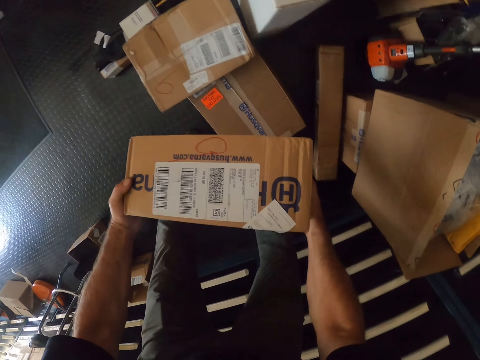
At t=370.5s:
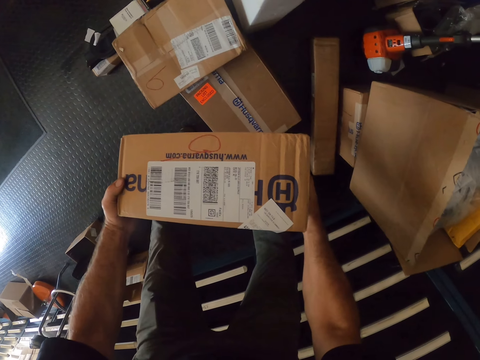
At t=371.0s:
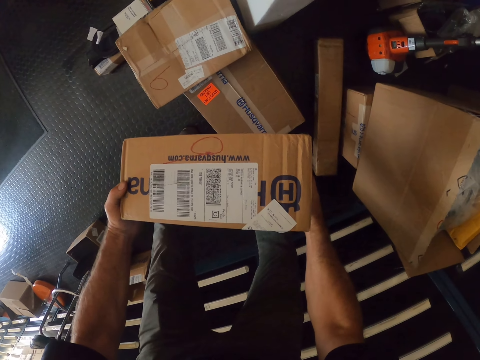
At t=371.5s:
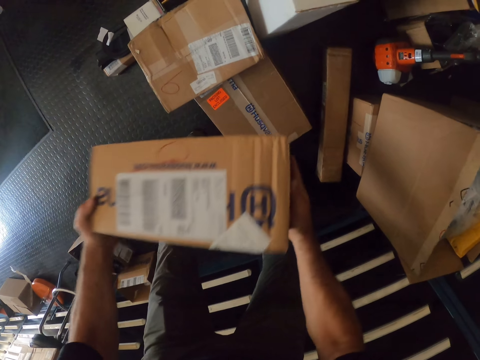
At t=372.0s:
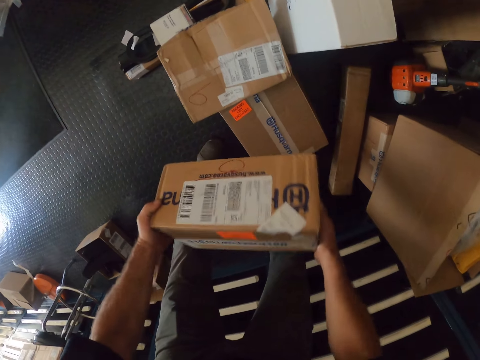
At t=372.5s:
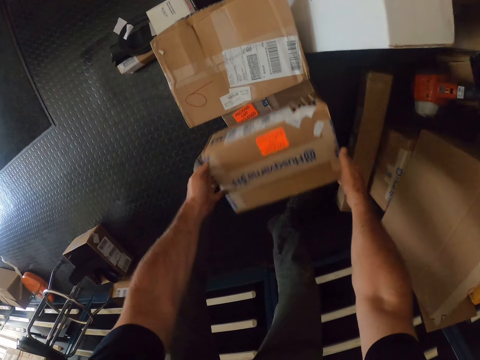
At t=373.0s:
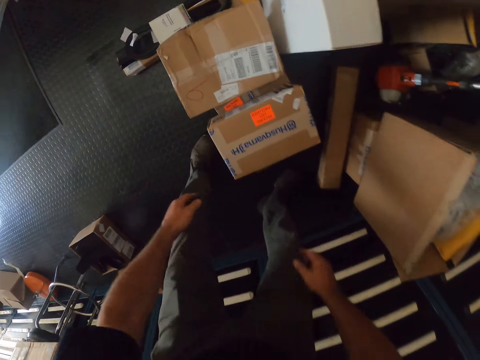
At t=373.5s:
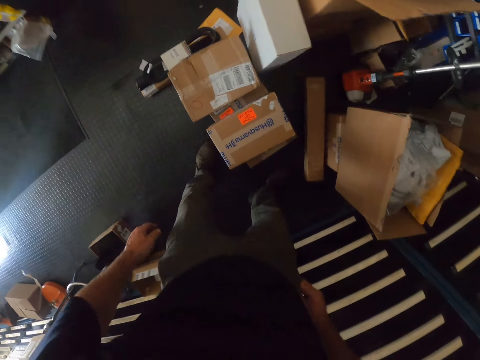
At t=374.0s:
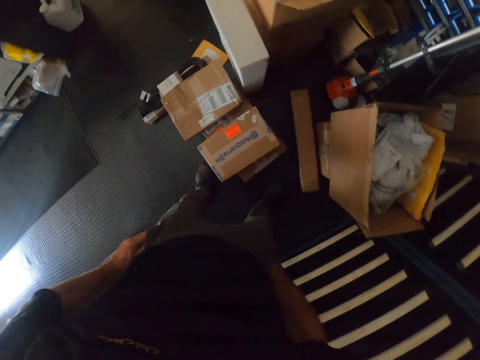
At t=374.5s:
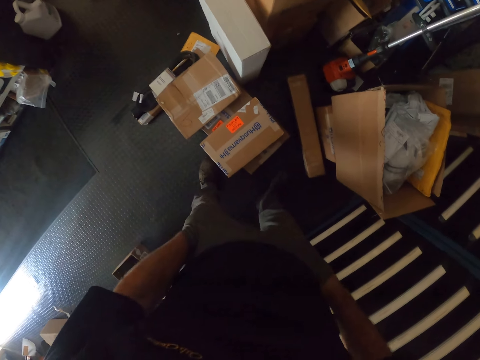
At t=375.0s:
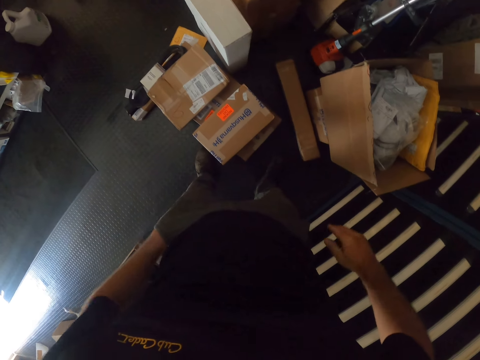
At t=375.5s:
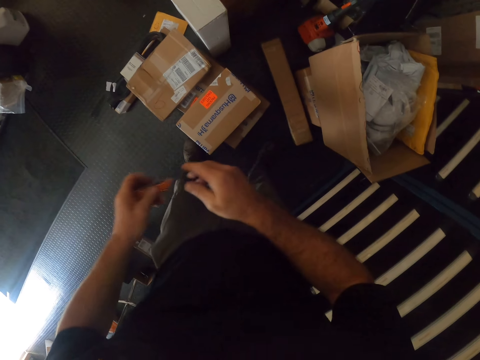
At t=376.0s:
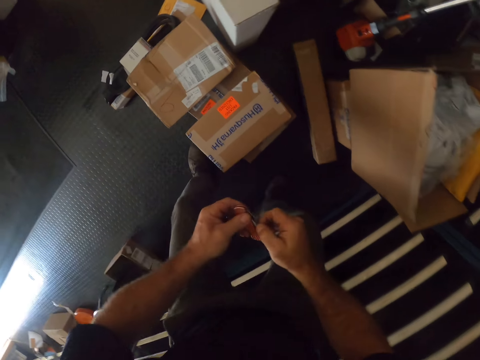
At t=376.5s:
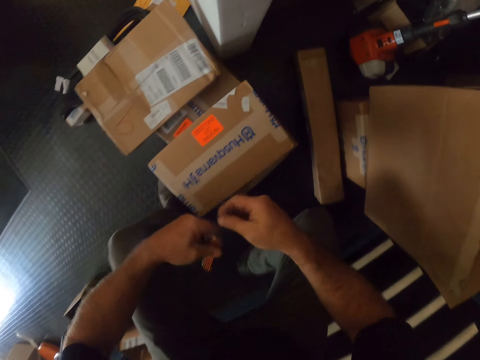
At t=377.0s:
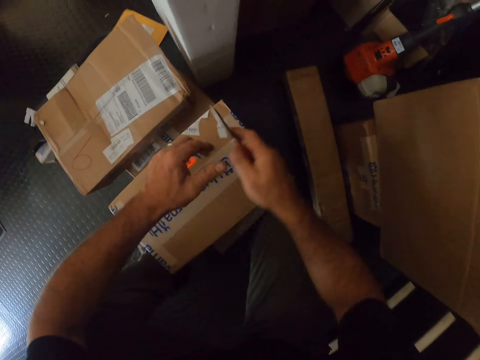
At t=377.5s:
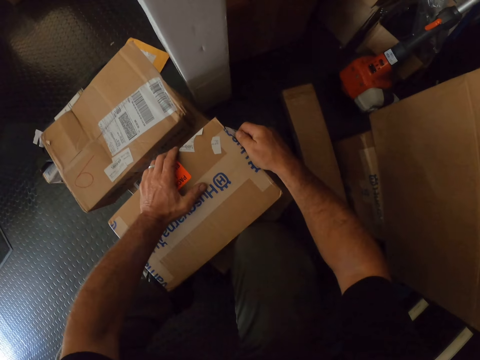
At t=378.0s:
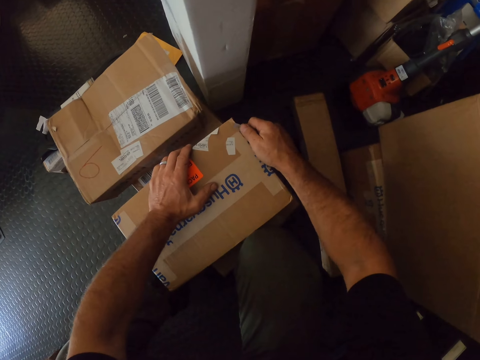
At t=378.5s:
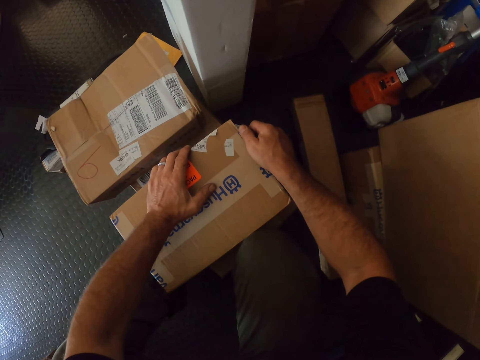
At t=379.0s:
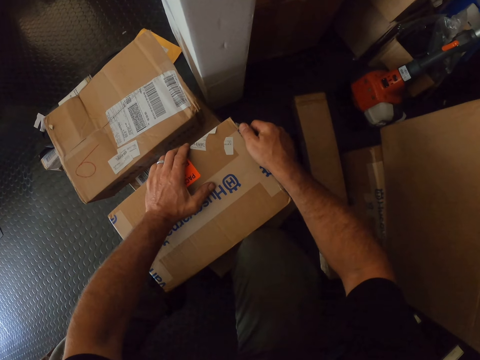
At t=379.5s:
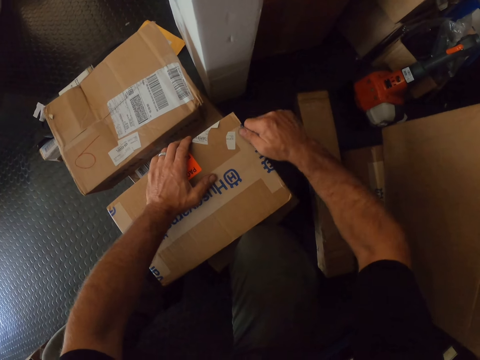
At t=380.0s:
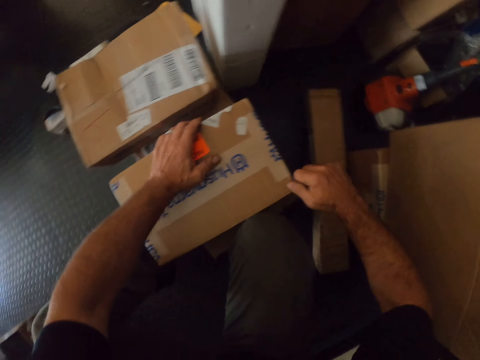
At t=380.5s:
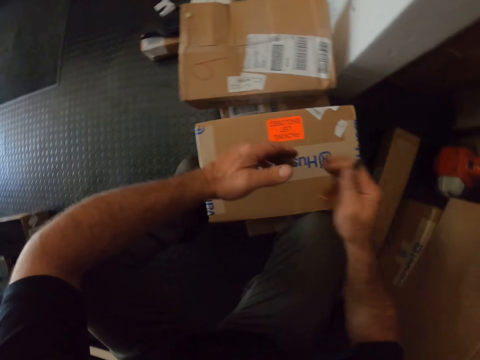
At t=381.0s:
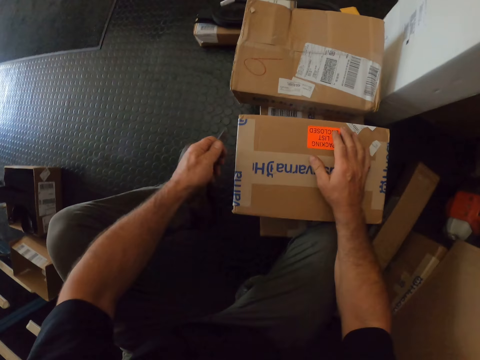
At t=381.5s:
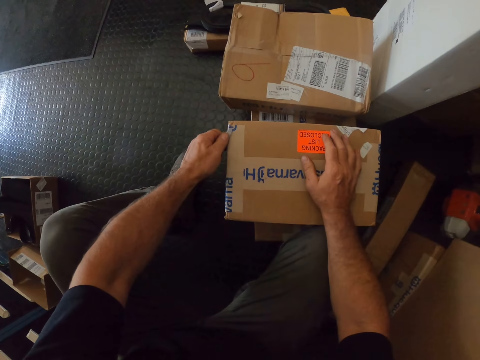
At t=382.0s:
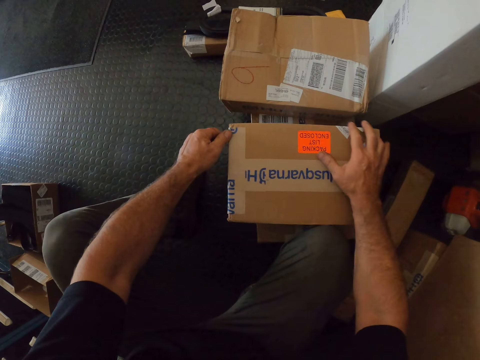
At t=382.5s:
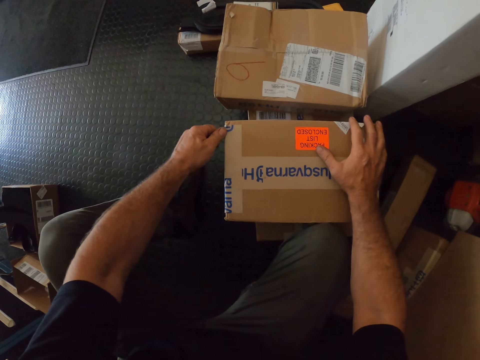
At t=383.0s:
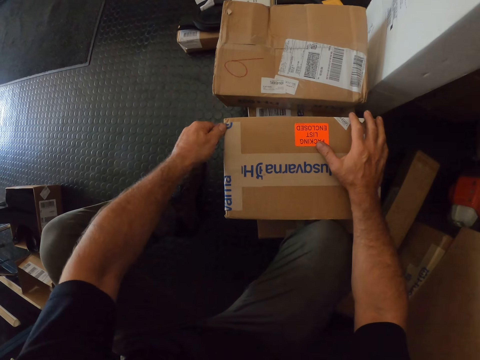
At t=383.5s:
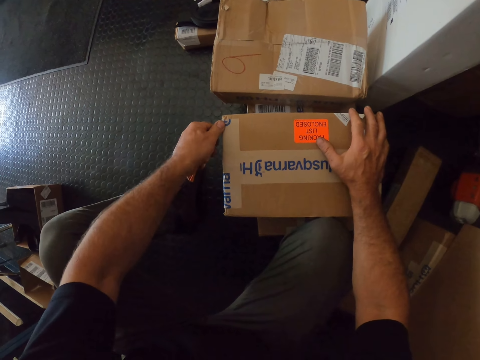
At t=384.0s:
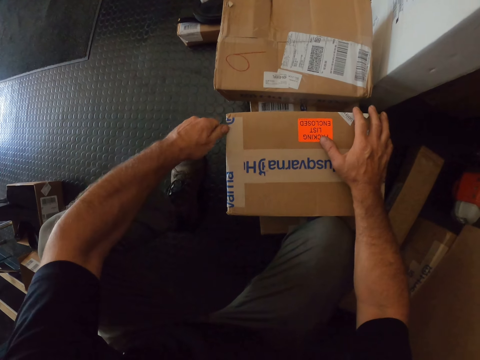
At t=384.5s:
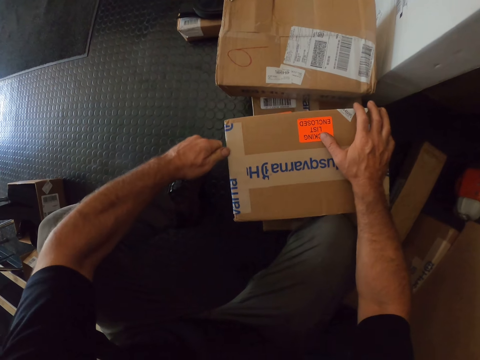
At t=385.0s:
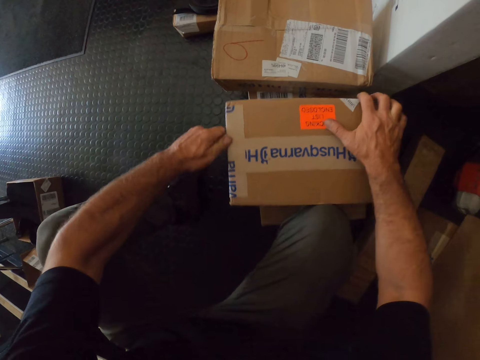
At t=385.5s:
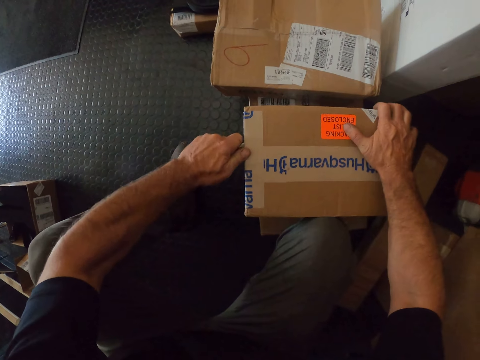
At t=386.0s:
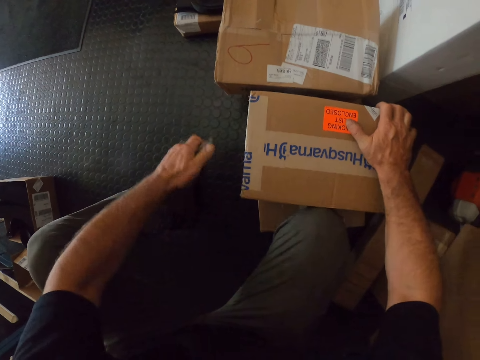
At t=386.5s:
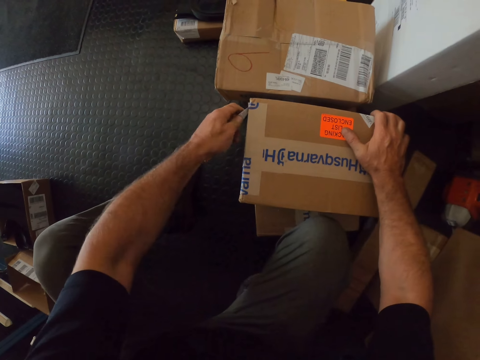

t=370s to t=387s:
The camera wearer looks at the carton box. He shakes the box with both hands. He returns the carton box. He puts hands in the pockets. He takes out a pocket knife or nail cutter from his left pocket. He passes the pocket knife from left to right hand. He opens the sealed box with the pocket knife in his right hand. He cuts the seal tape on the carton. He picks the nail cutter from the left hand. He cuts the seal tape on the carton.

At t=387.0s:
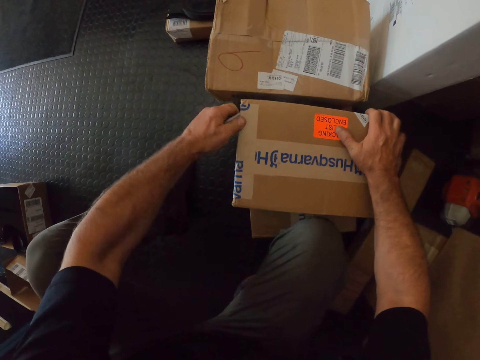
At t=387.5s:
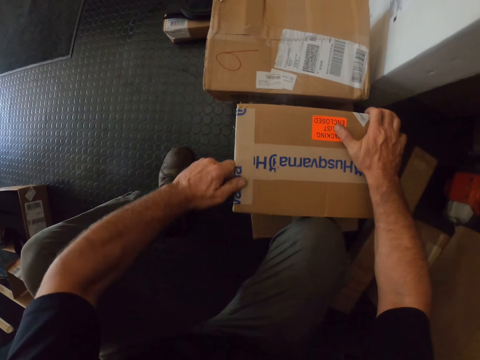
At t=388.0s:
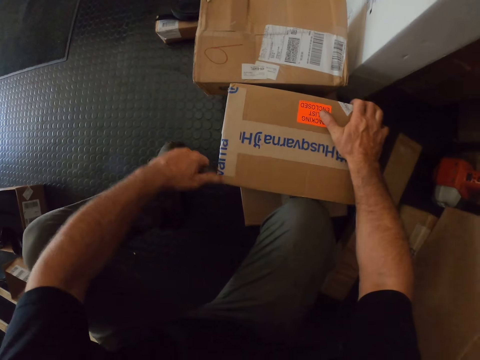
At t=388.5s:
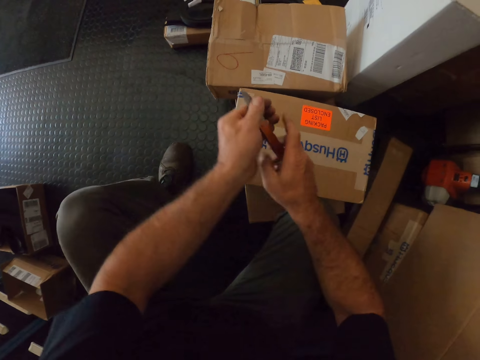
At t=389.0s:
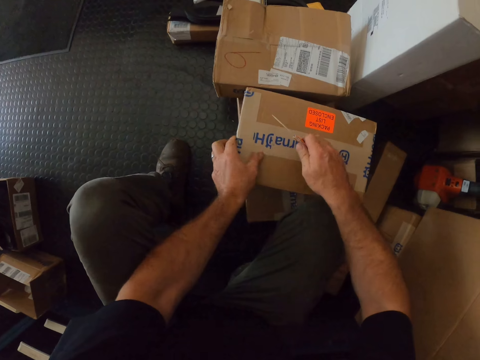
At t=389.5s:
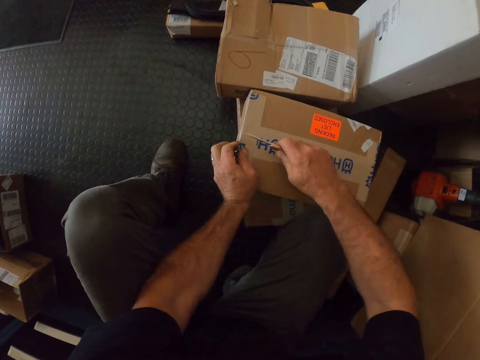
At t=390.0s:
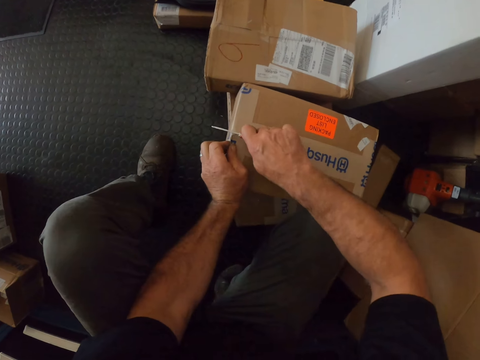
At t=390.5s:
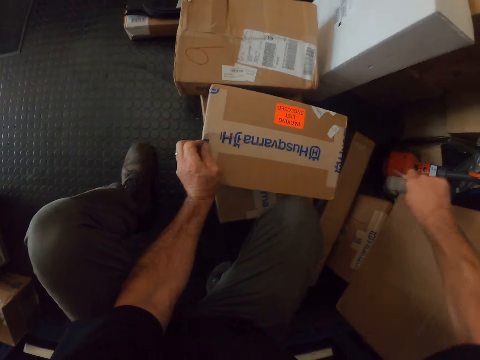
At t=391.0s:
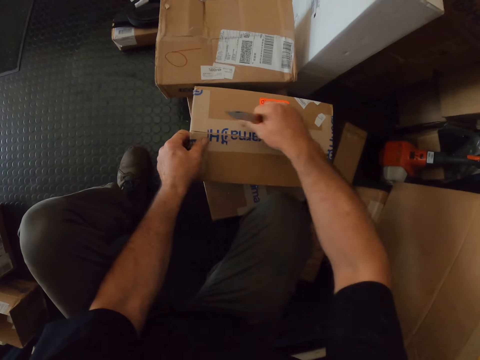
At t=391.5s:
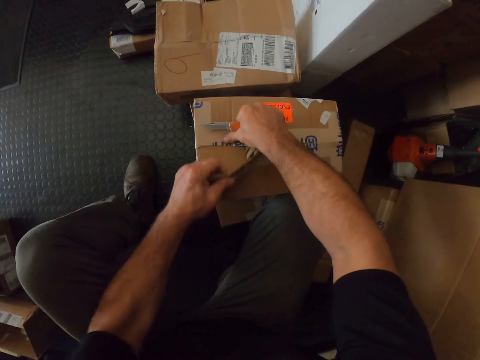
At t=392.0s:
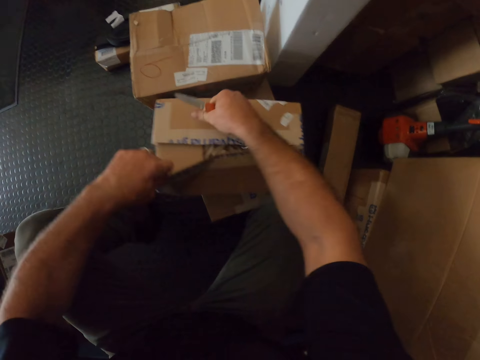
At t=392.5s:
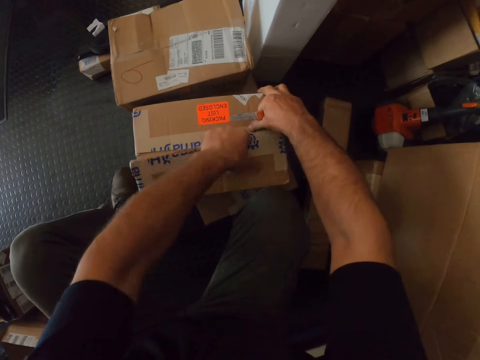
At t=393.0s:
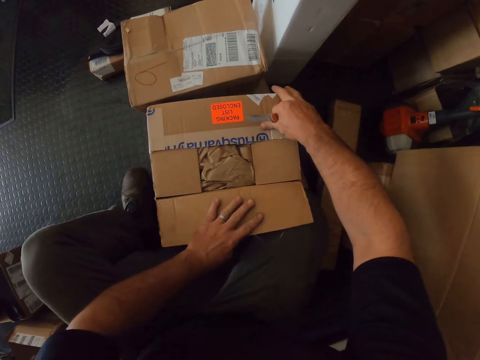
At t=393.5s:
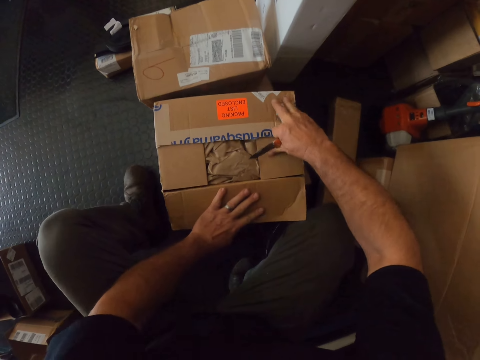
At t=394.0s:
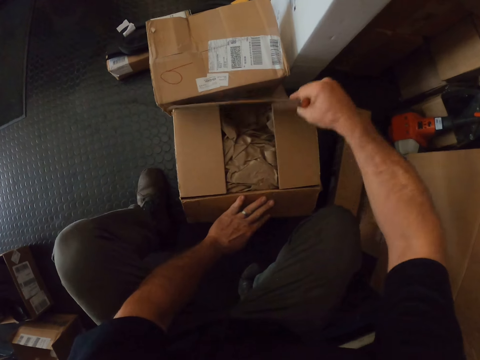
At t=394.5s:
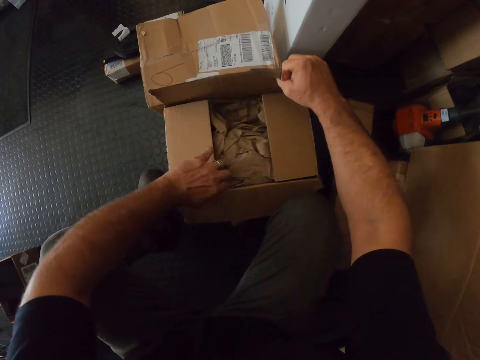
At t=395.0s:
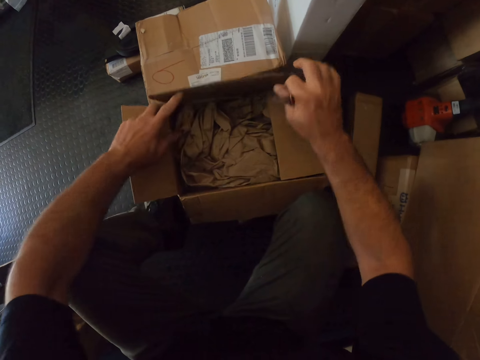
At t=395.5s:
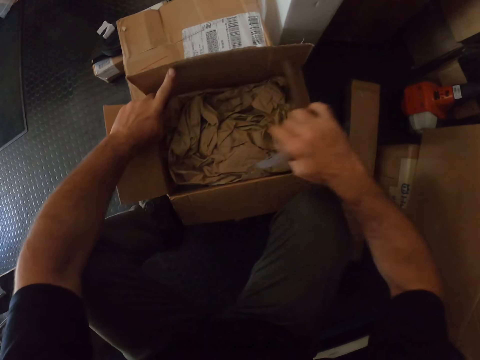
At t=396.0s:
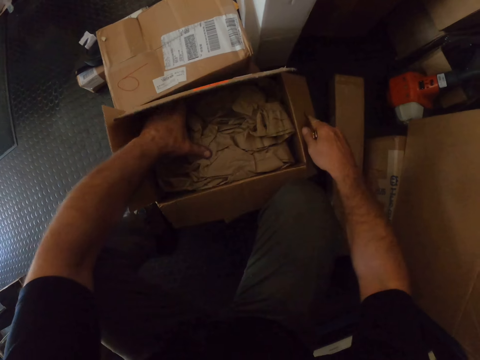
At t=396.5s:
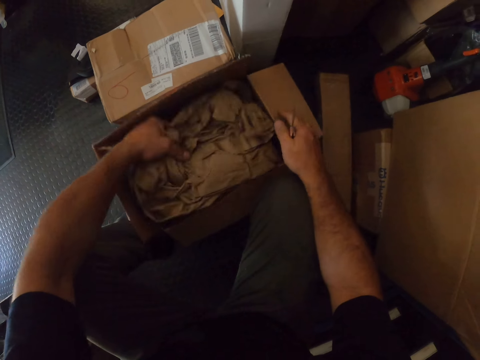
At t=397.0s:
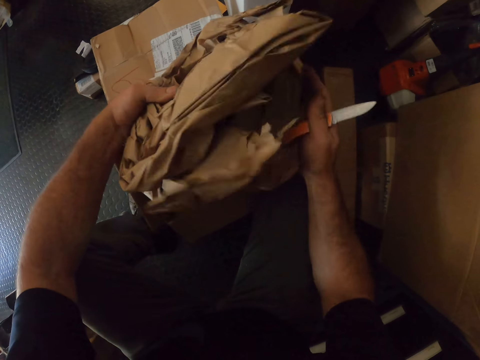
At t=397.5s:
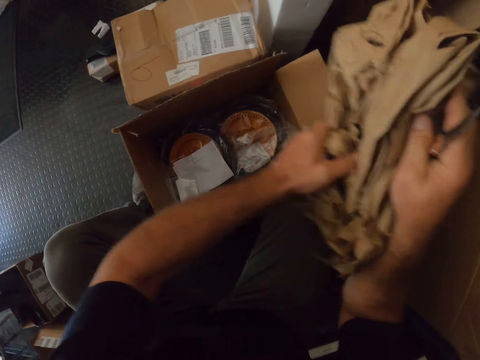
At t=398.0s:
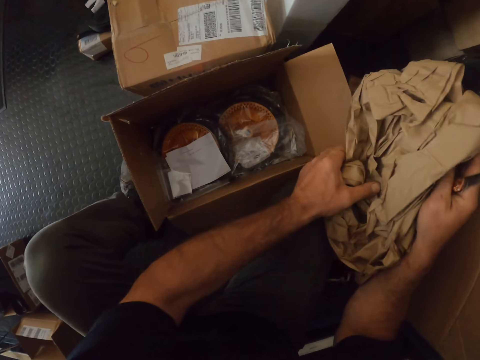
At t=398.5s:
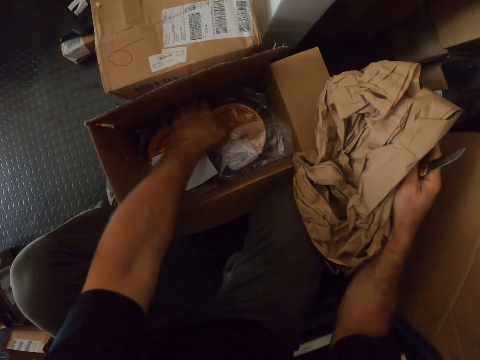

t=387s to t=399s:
The camera wearer picks the nail cutter from the right hand. He cuts the seal tape on the carton. He tears open the box with both hands. He takes out a covering paper from the box with his left hand.
